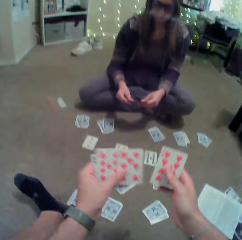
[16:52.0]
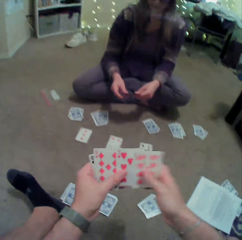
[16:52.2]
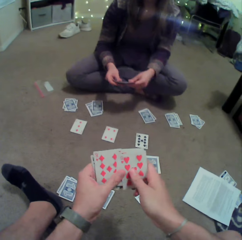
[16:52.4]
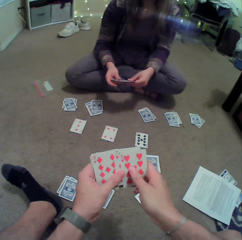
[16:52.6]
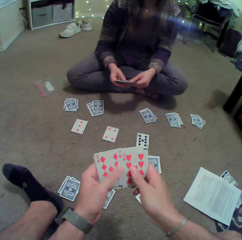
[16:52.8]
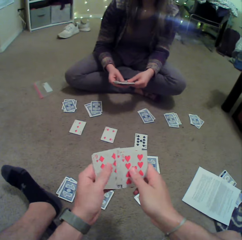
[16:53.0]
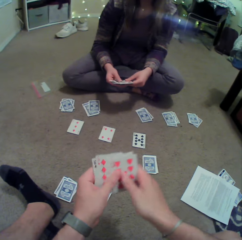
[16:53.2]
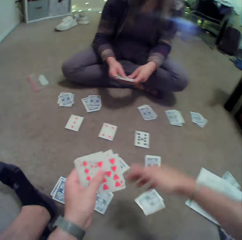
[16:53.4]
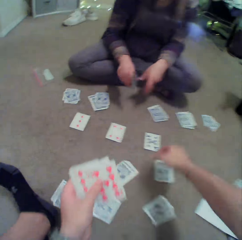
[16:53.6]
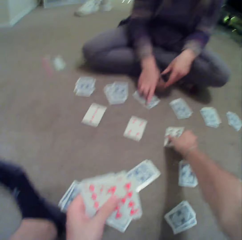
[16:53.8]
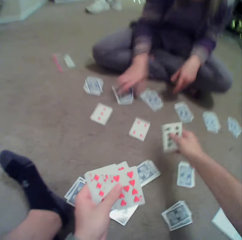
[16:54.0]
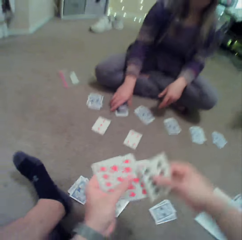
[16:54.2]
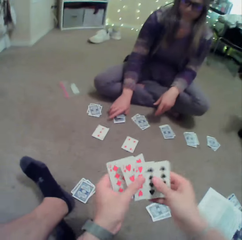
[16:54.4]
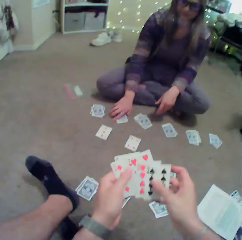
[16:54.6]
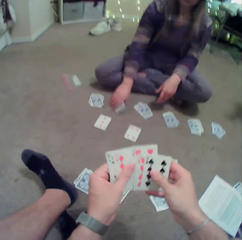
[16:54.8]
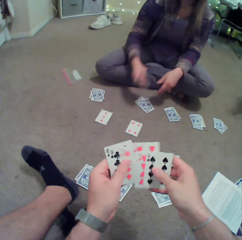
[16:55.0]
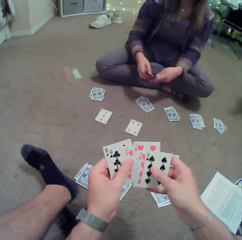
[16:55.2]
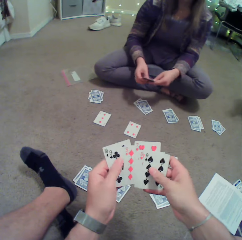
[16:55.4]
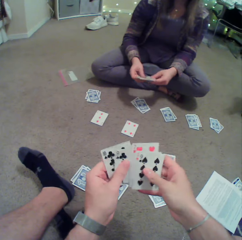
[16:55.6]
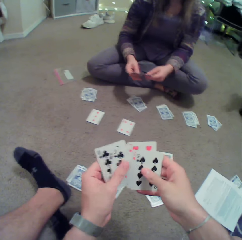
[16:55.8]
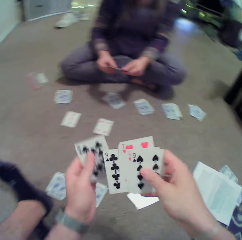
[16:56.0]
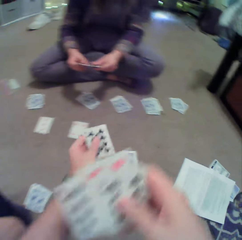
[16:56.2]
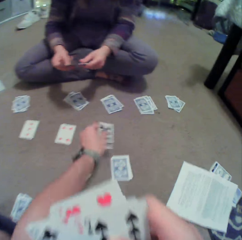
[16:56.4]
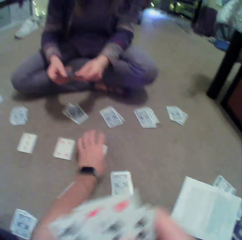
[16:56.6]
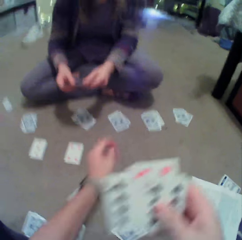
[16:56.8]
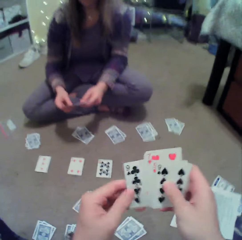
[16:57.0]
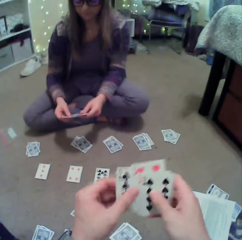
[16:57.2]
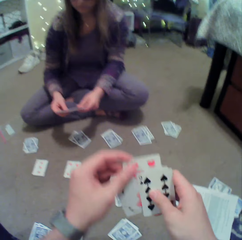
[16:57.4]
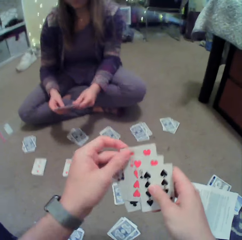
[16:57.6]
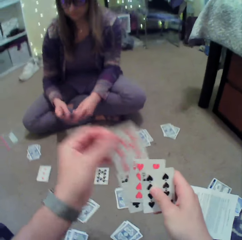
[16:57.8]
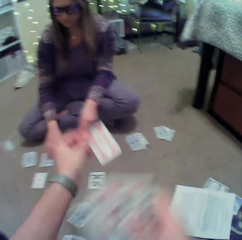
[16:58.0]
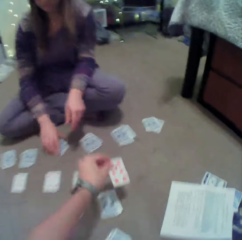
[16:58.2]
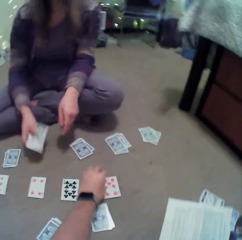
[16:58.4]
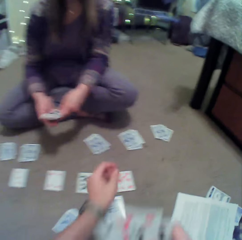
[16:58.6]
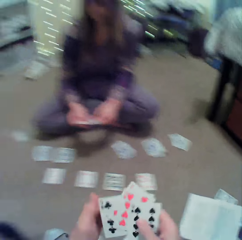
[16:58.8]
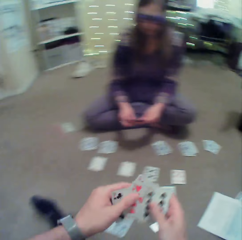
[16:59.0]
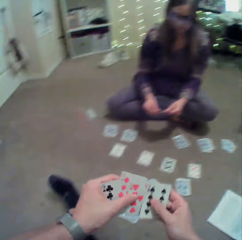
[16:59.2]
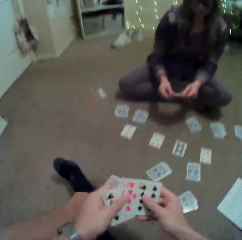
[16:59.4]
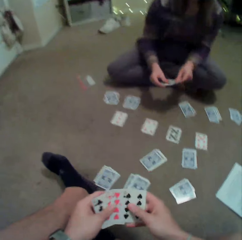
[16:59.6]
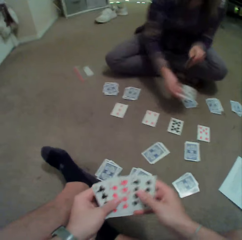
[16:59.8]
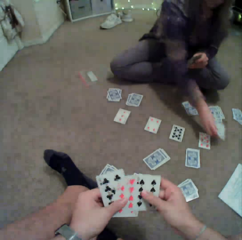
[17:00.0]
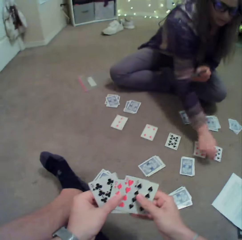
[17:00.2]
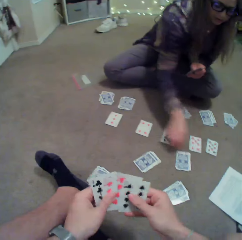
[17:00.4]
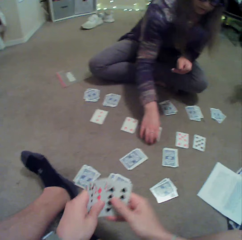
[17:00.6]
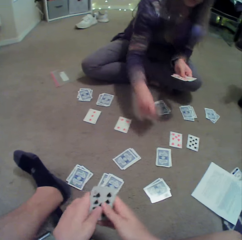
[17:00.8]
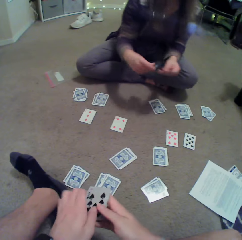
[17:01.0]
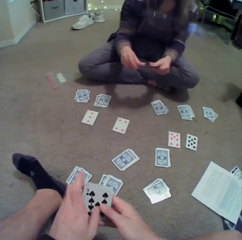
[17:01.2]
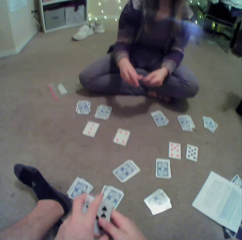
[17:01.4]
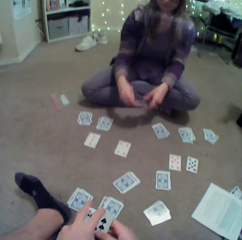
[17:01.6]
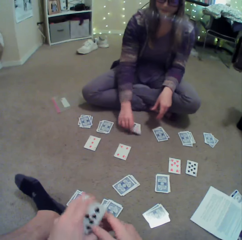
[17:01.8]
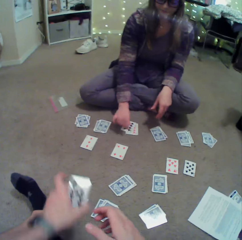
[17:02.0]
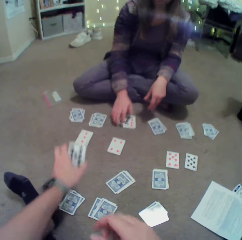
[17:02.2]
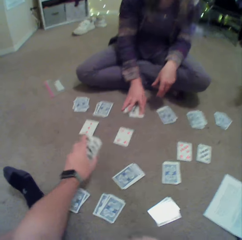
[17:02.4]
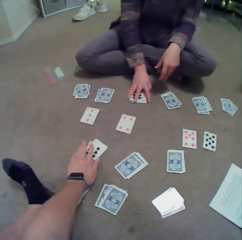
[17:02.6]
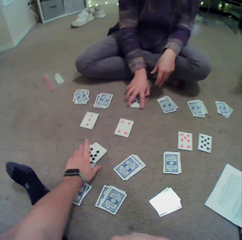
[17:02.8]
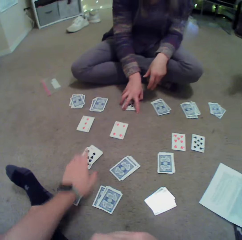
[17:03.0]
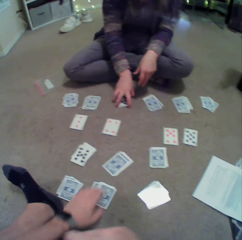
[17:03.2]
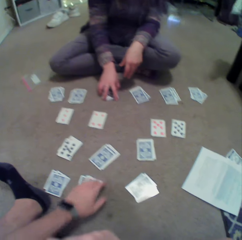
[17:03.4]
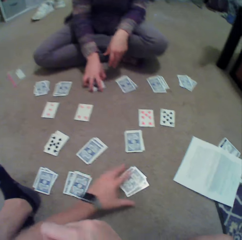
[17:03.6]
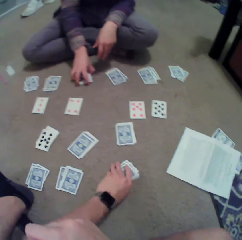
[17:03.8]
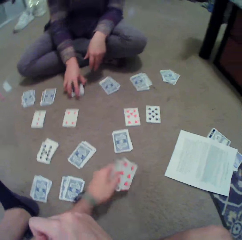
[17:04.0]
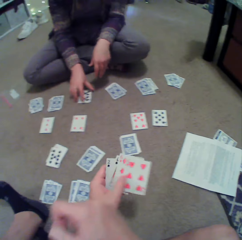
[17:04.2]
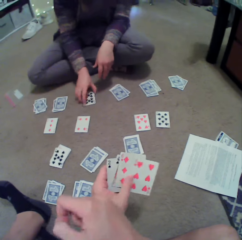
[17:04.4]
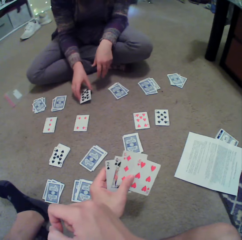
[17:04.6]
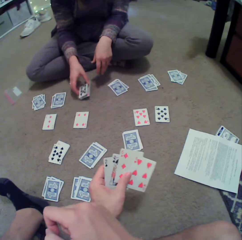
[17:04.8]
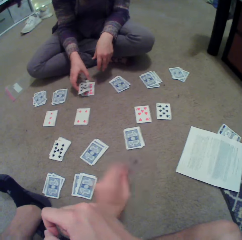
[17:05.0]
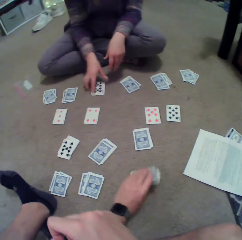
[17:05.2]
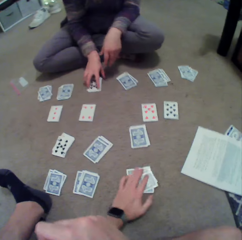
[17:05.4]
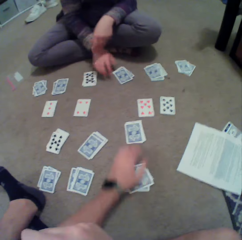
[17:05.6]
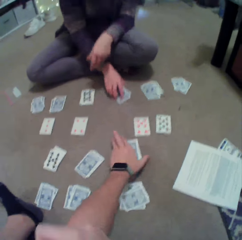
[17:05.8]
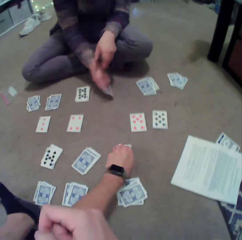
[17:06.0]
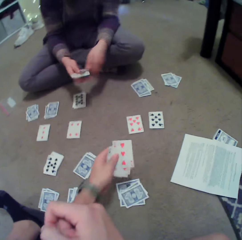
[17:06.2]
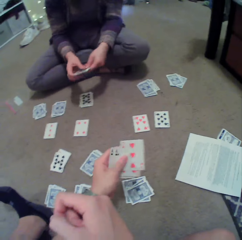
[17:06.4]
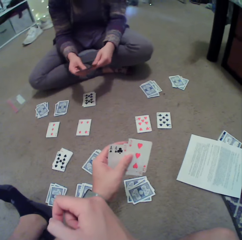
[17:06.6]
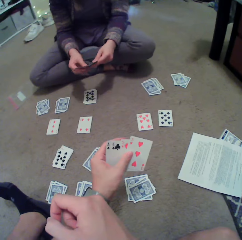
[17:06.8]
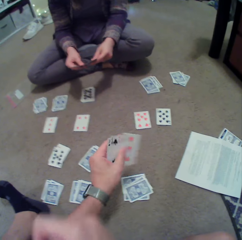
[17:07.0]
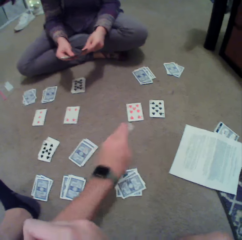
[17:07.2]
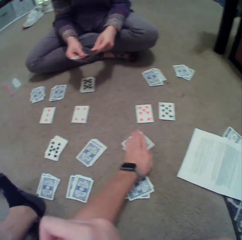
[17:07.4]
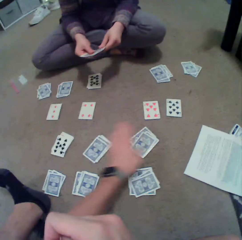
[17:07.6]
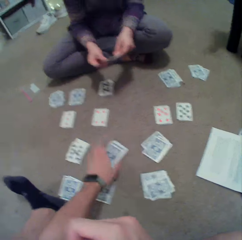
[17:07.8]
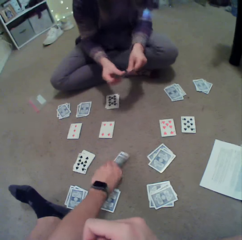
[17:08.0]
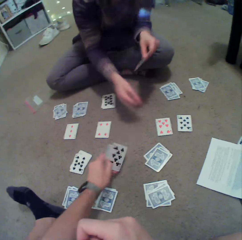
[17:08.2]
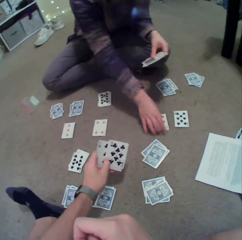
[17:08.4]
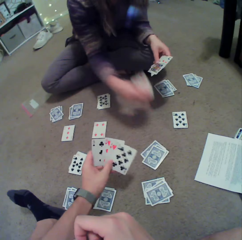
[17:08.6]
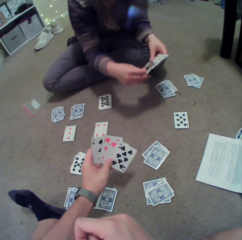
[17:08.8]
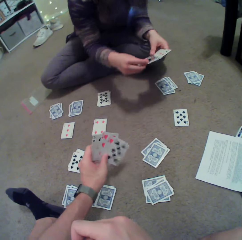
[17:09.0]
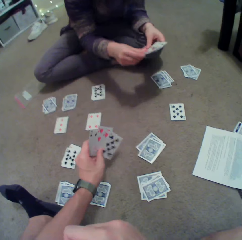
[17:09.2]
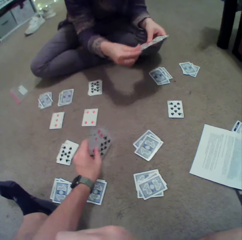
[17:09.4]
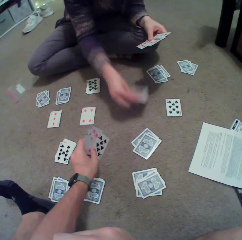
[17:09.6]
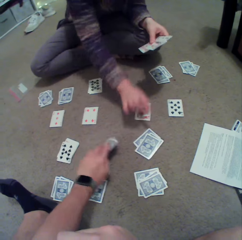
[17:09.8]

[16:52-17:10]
The camera wearer checks the card. They arrange cards and pick up cards on the floor. A person picks up cards on the floor. The camera wearer checks the card and puts a card on the floor. They put a card on the floor again. The person picks up cards on the floor, puts a card on the floor, picks up a card on the floor and puts a card on the floor. The camera wearer puts a card on the floor, picks up cards on the floor, checks the card, puts cards on the floor, picks up cards on the floor, puts cards on the floor and picks up cards on the floor. The person picks up cards on the floor.

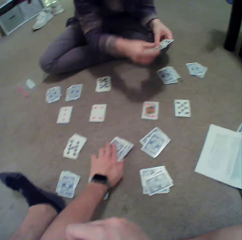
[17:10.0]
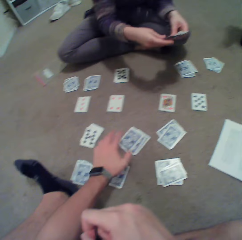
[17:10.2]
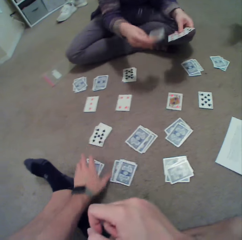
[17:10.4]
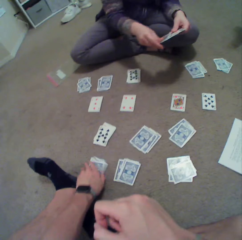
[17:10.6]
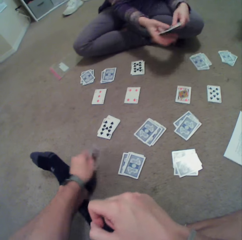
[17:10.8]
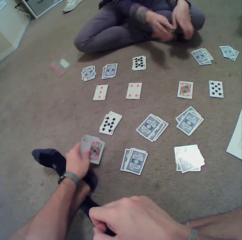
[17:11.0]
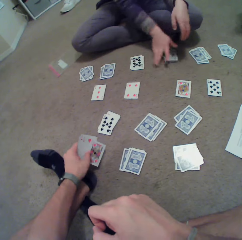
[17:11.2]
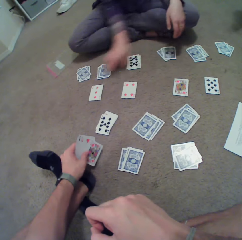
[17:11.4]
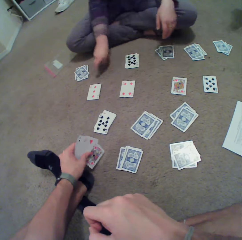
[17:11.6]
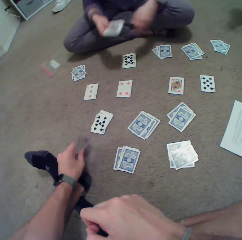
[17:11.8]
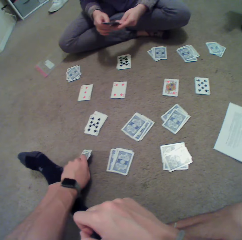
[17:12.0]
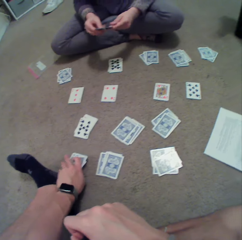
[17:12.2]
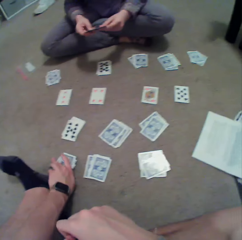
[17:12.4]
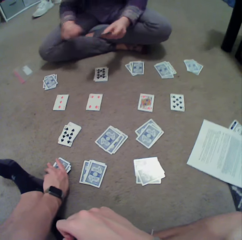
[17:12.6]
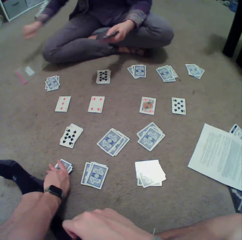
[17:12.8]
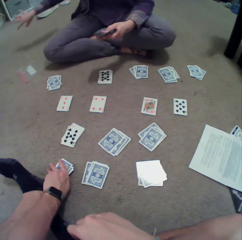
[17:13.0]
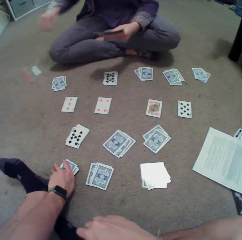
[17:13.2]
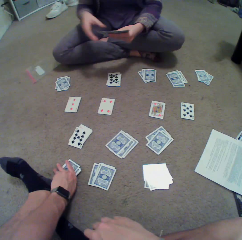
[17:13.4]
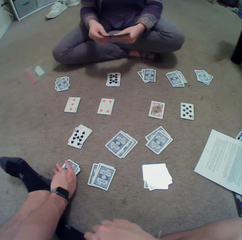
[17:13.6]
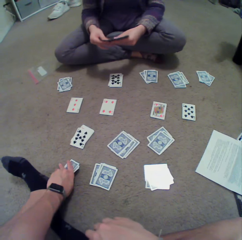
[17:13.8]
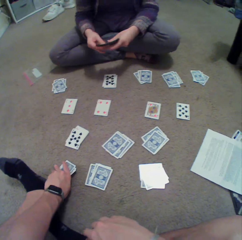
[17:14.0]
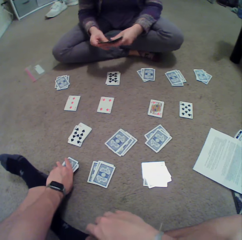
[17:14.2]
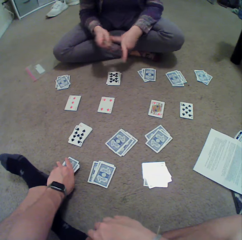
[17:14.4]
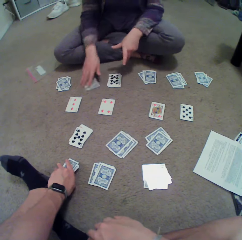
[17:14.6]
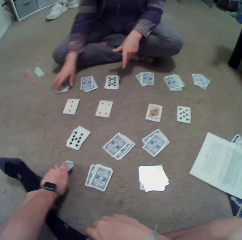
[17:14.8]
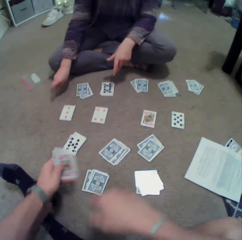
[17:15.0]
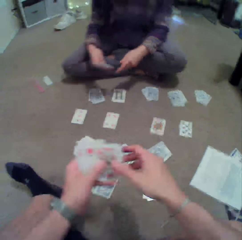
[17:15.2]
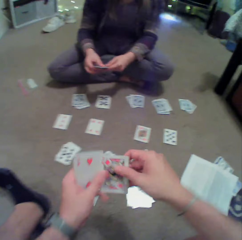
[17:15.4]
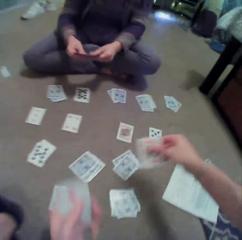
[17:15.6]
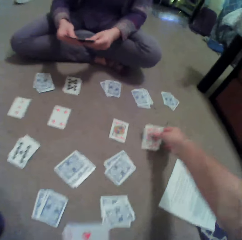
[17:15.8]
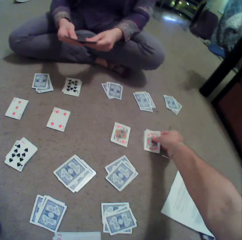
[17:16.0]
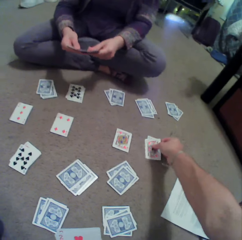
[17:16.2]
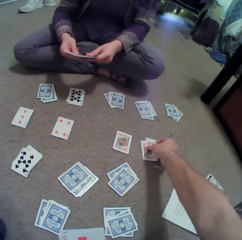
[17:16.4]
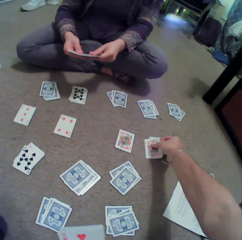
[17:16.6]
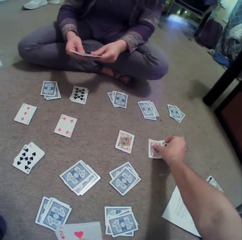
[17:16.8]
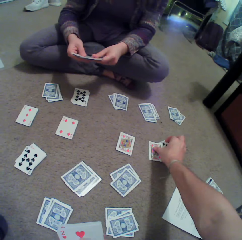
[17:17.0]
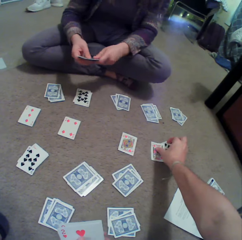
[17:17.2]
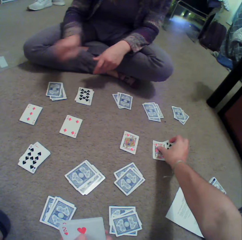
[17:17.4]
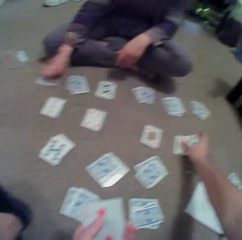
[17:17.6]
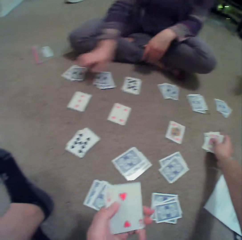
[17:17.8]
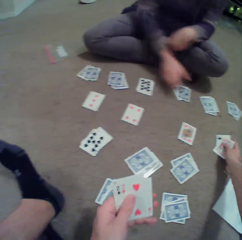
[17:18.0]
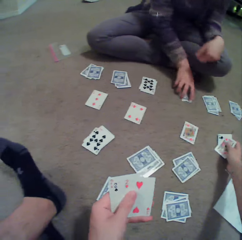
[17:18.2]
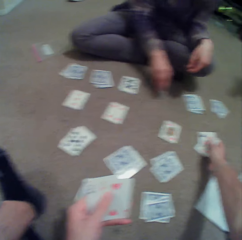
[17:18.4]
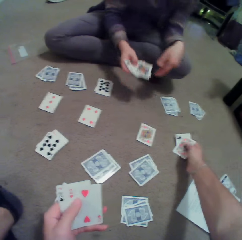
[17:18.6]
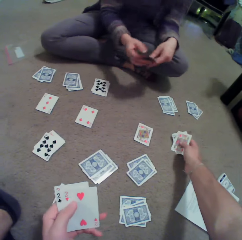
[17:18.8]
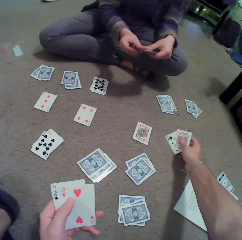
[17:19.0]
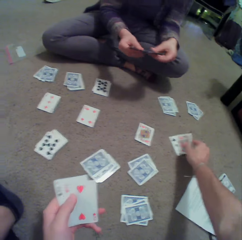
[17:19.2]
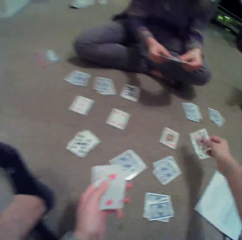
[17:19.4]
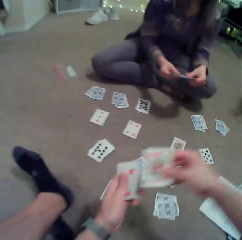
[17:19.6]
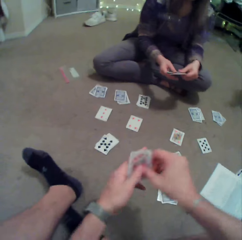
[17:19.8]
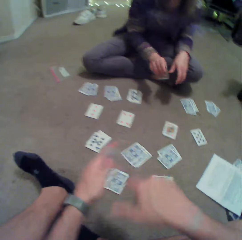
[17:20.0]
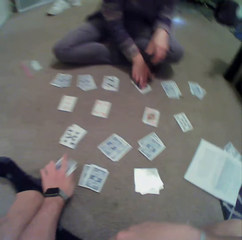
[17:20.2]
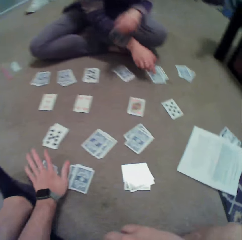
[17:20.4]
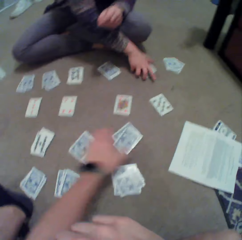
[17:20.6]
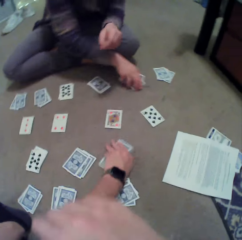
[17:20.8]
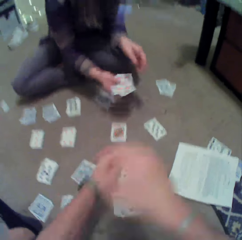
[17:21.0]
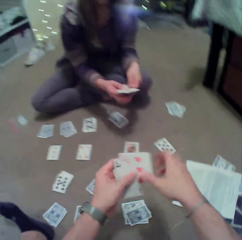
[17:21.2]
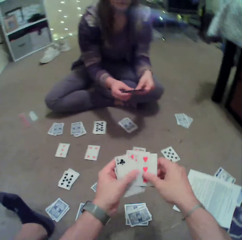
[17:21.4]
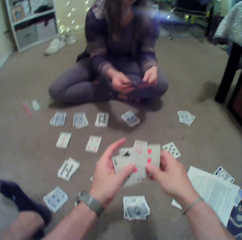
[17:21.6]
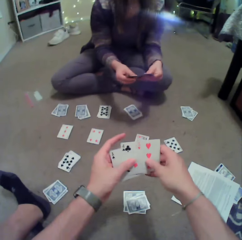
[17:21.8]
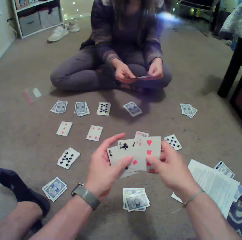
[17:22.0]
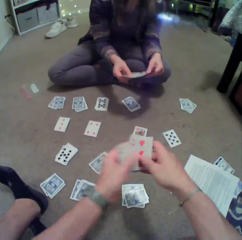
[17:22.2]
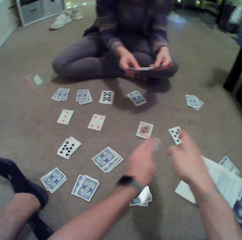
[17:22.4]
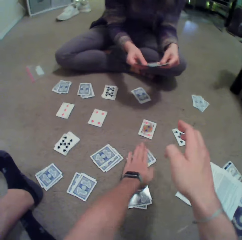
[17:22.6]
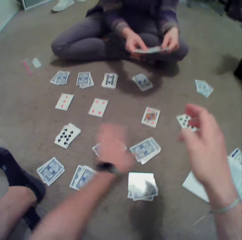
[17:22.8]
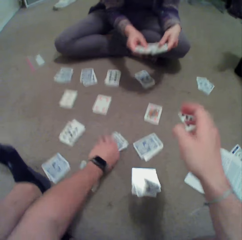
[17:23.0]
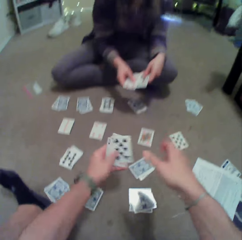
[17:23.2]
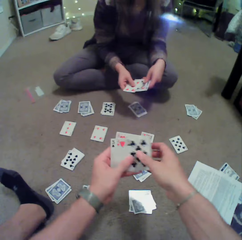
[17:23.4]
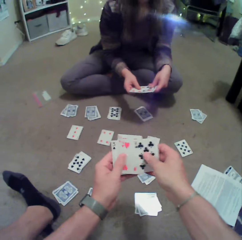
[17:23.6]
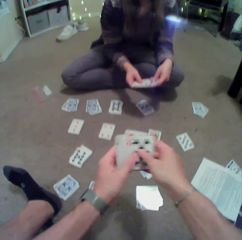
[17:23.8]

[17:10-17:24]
A person puts a card on the floor. The camera wearer picks up cards on the floor. The person puts a card on the floor, picks up a card on the floor, straightens a hand, puts cards on the floor and picks up cards on the floor. The camera wearer puts a card on the floor. The person puts cards on the floor and picks up cards on the floor. The camera wearer picks up cards on the floor. The person puts cards on the floor and picks up cards on the floor. The camera wearer picks up cards on the floor, checks the card, puts cards on the floor and picks up cards on the floor.
